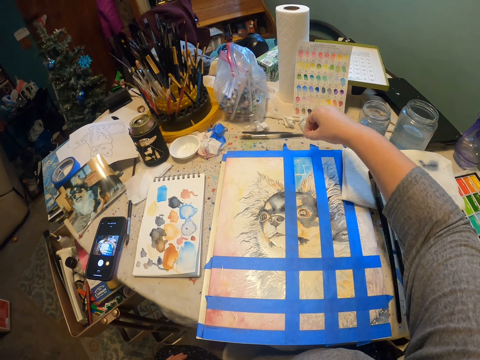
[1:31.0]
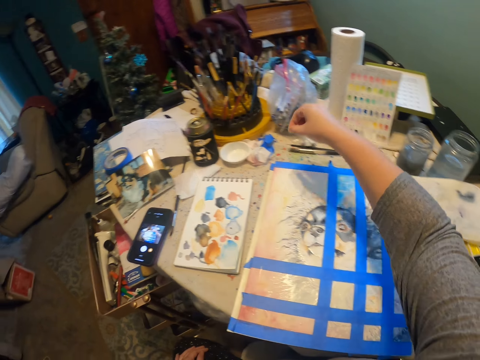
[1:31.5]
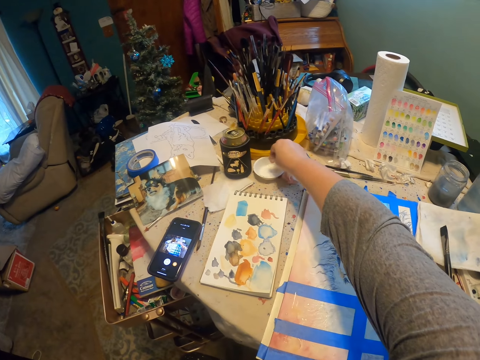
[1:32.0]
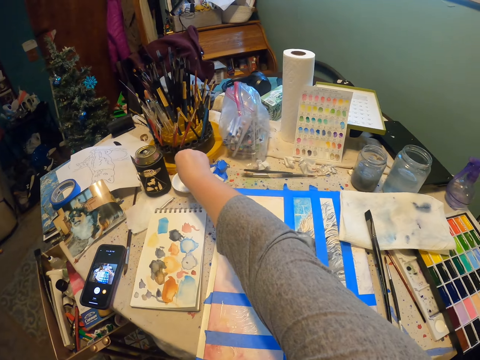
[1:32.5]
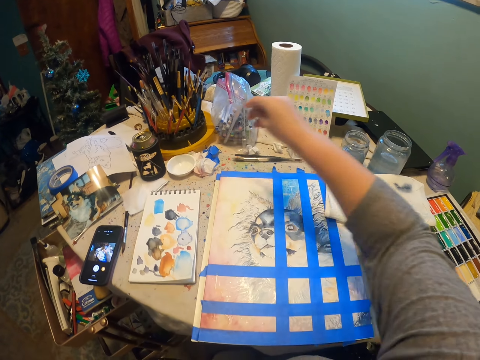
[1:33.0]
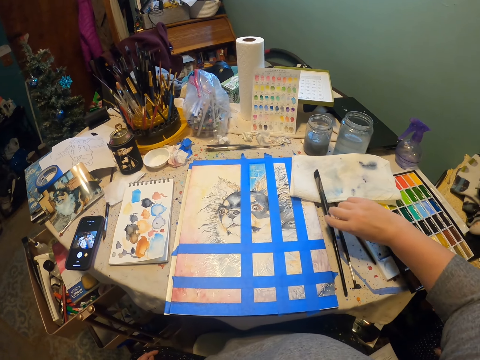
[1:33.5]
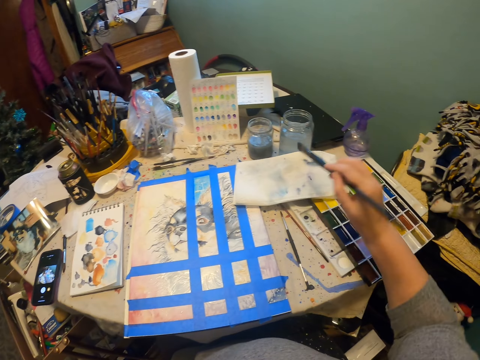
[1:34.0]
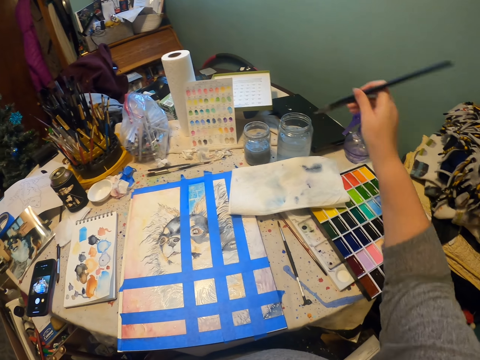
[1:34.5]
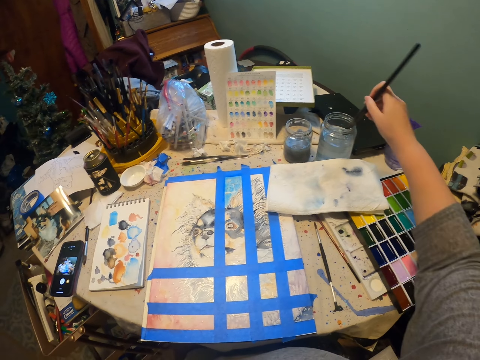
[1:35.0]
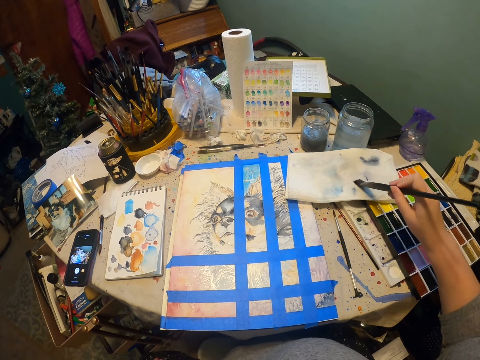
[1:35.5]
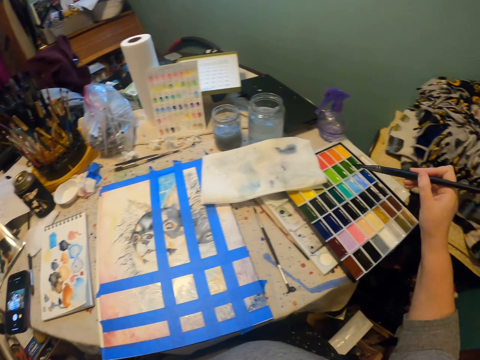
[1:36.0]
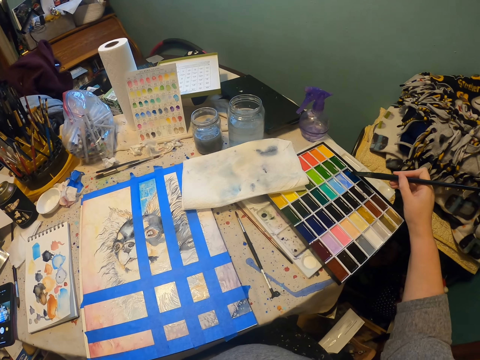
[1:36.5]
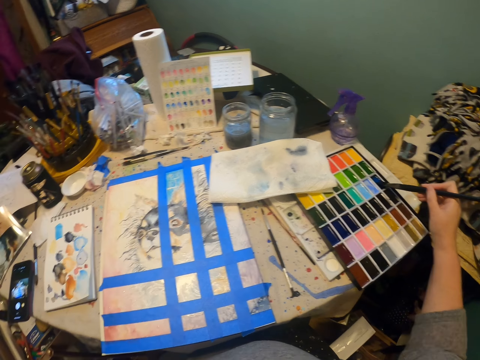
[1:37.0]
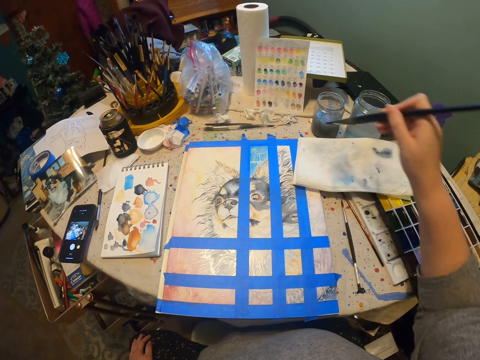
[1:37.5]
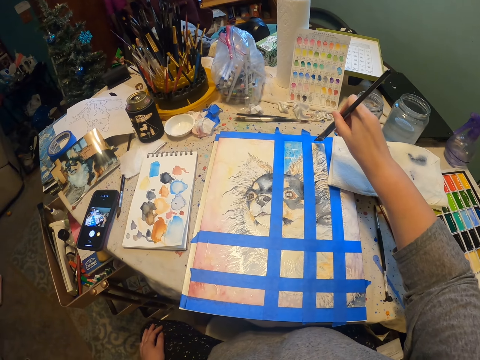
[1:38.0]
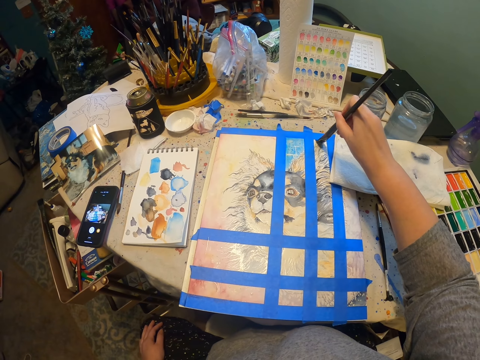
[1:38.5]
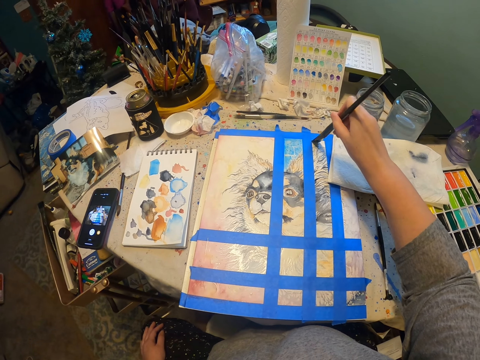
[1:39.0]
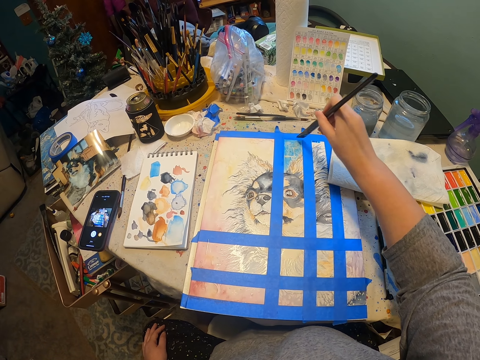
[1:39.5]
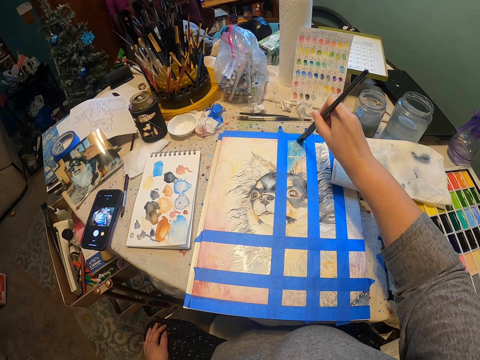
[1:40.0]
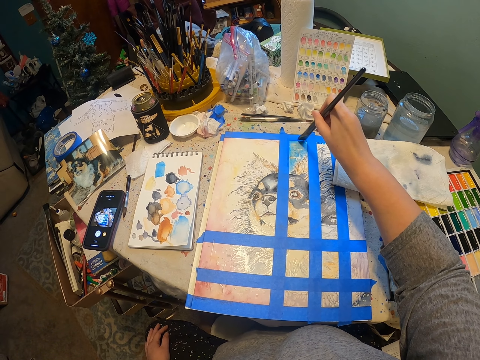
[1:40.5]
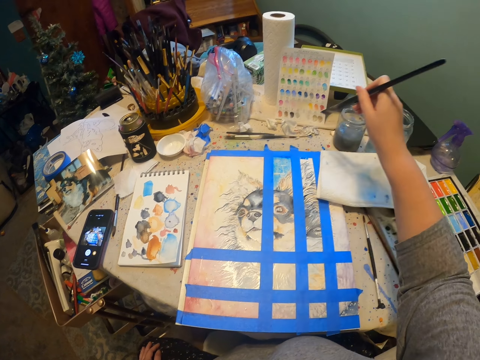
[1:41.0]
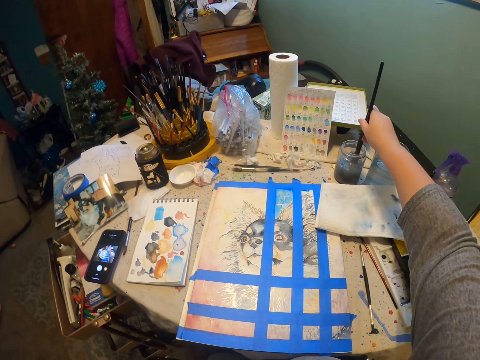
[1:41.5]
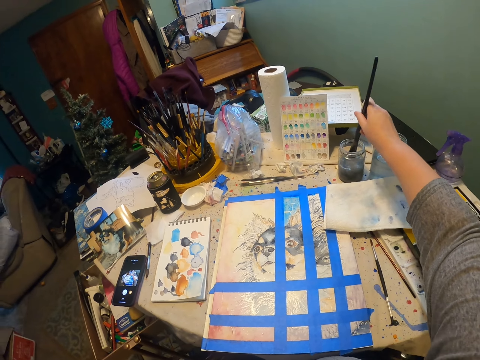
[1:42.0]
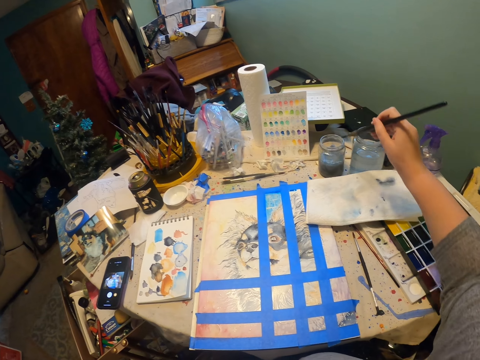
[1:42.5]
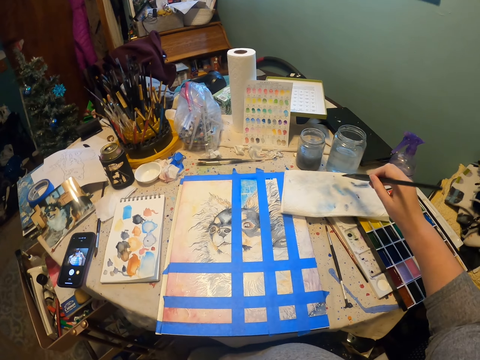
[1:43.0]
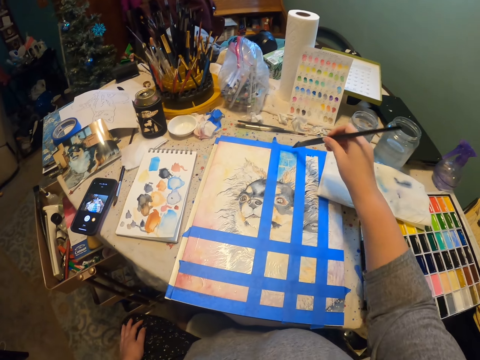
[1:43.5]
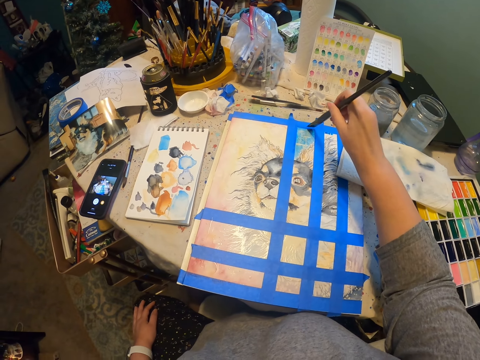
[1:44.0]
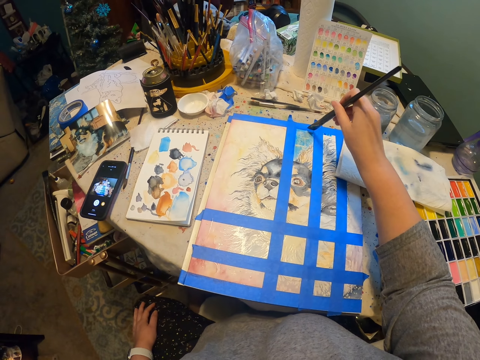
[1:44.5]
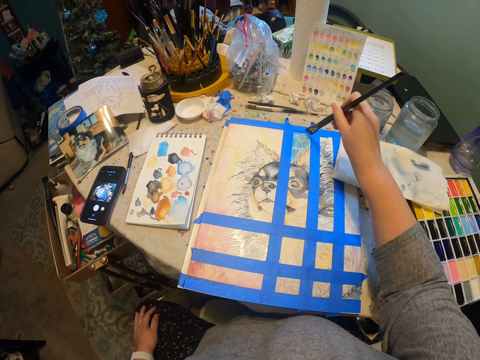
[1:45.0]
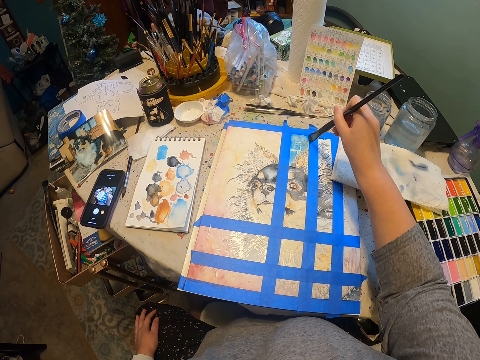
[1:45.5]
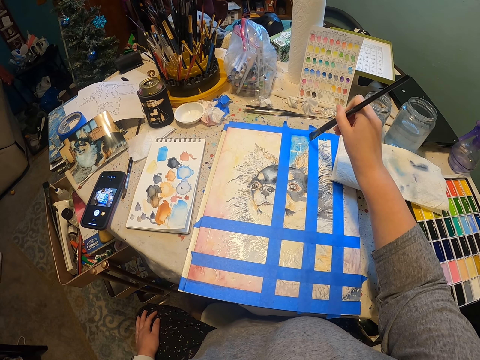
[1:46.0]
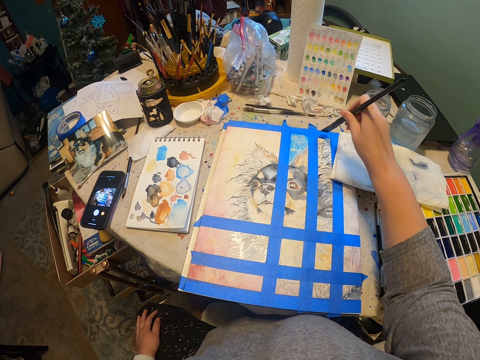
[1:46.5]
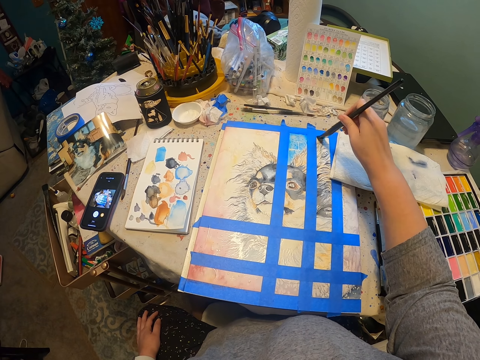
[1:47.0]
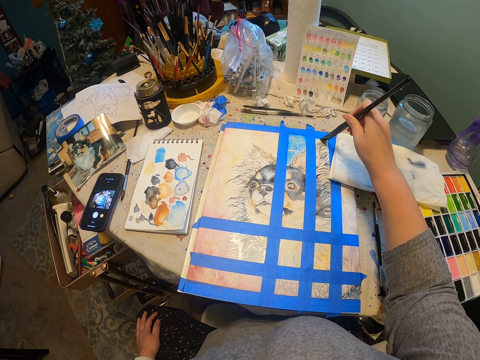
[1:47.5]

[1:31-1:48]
The camera wearer puts something on the paint. They pick the painting brush. They dip the paint brush in some liquid. They wipe the brush on the tissue. They pick paint with the paint brush. They paint the painting. They dip the paint brush in some liquid. They wipe the brush on the tissue. They paint the painting.

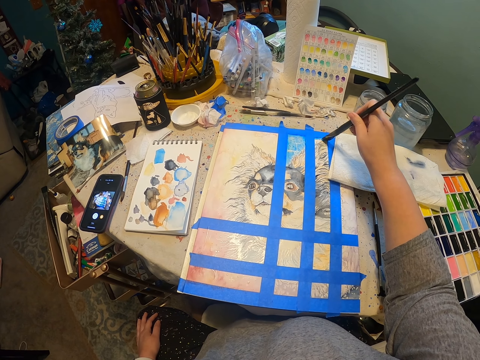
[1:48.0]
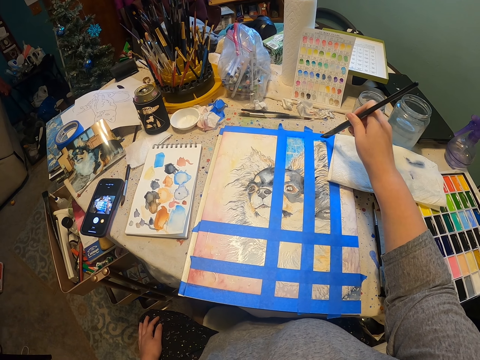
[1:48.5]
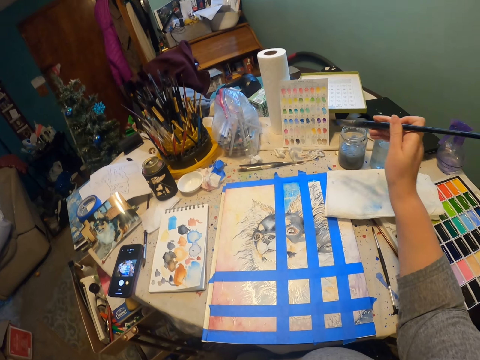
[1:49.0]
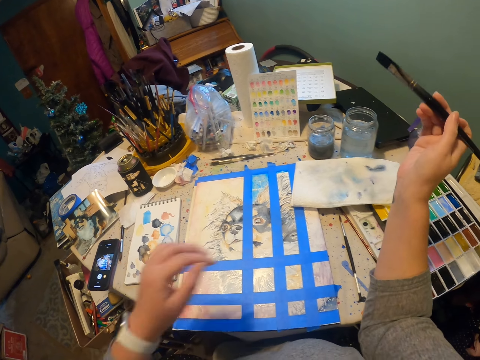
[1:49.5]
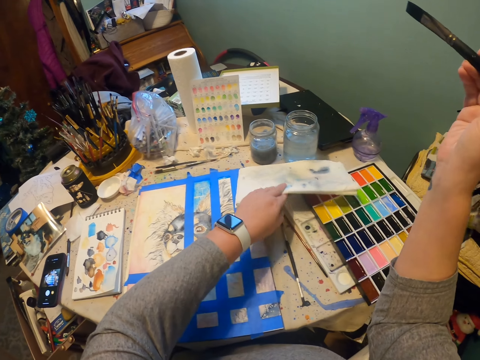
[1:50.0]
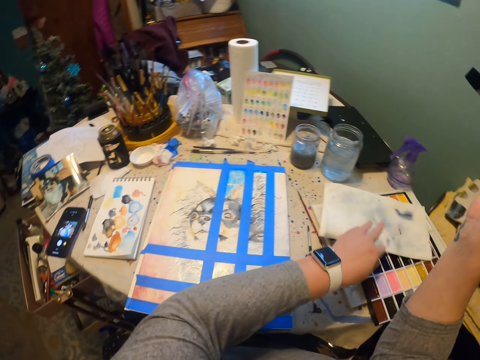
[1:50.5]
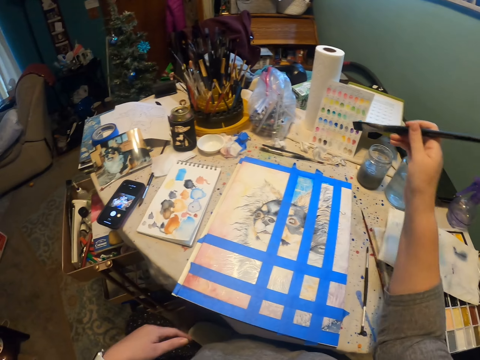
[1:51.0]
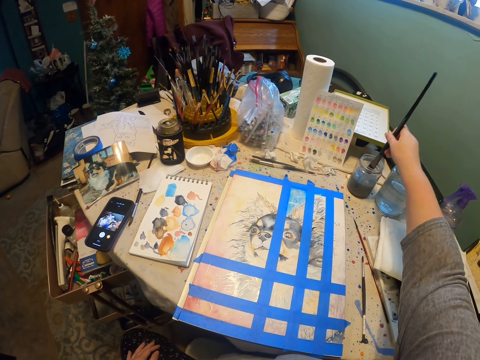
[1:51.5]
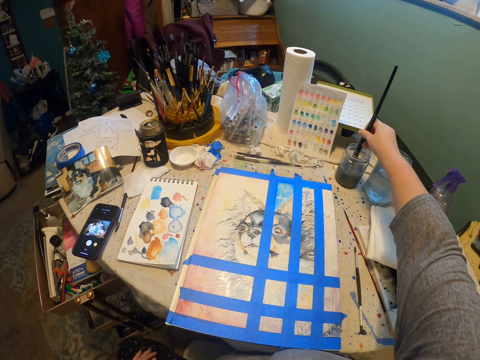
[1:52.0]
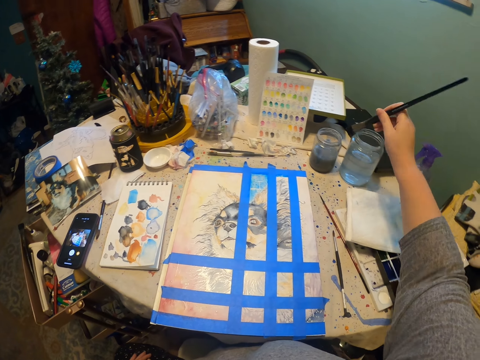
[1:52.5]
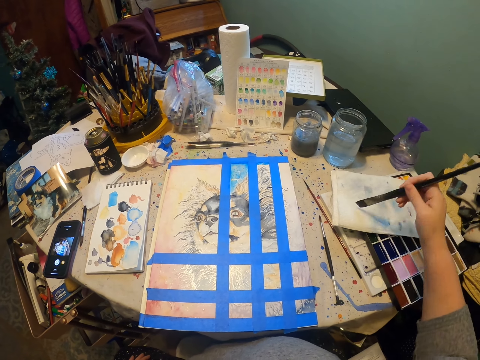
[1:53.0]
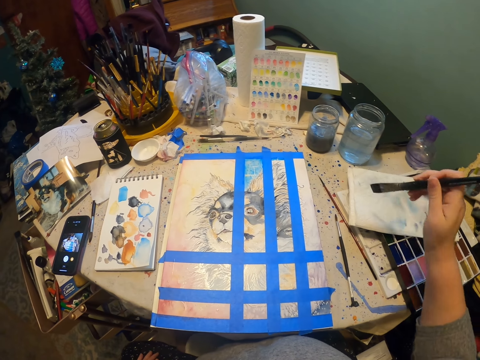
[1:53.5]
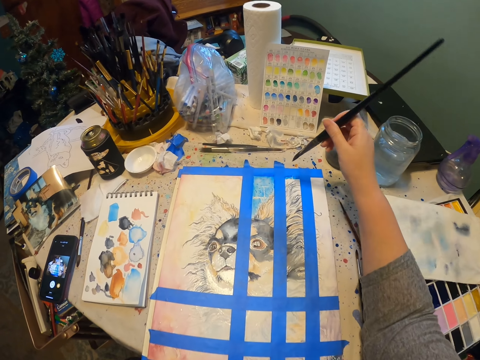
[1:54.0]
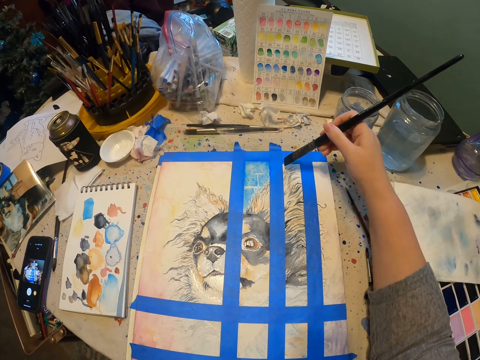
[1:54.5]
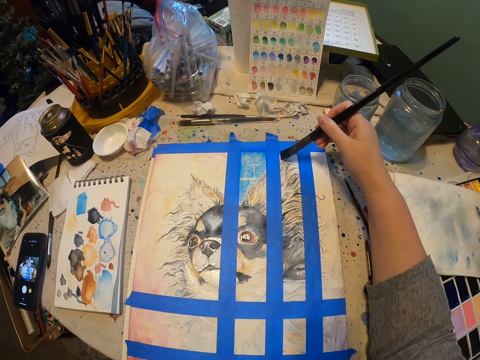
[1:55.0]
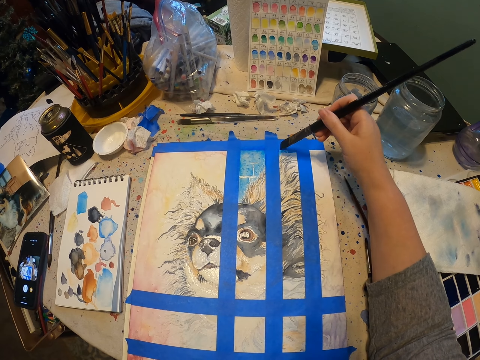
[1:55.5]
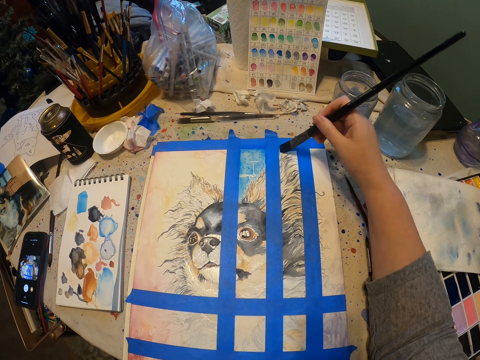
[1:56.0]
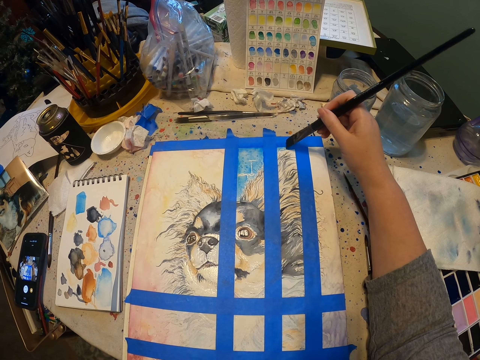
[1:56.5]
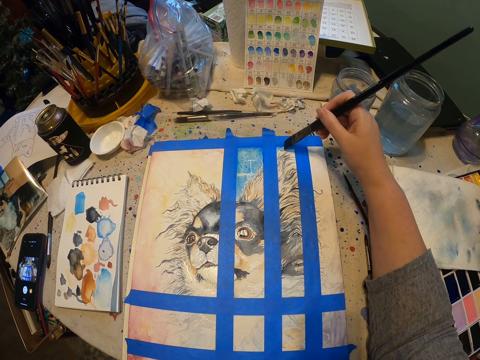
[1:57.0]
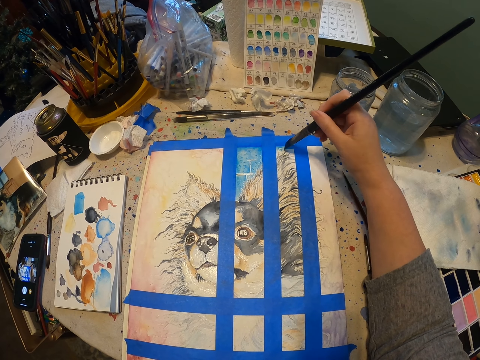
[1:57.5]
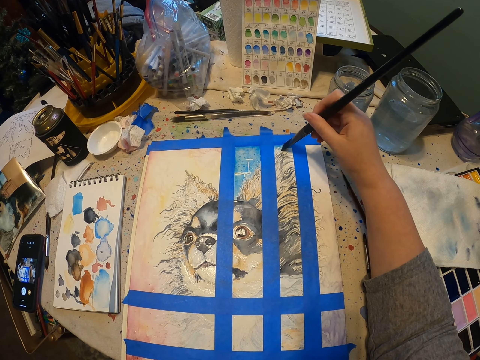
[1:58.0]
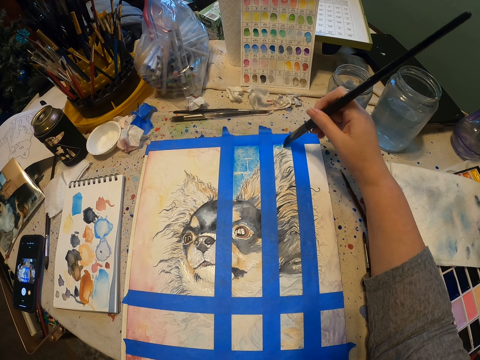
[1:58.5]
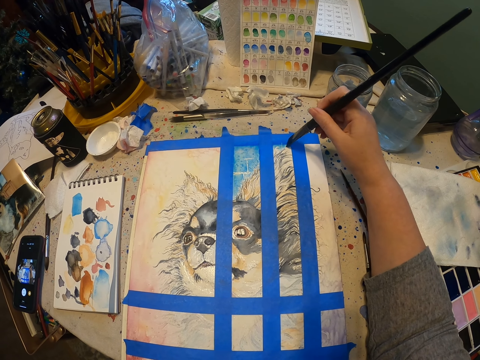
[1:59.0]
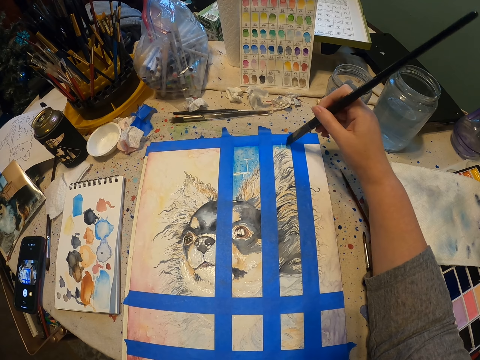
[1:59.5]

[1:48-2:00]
The camera wearer moves the tissue paper. They drop the paper. They dip the paint brush in some liquid. They wipe the brush on the tissue paper. They paint the painting.
